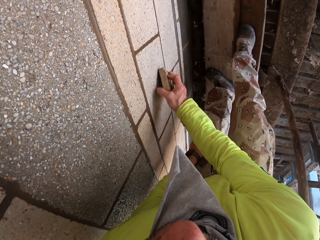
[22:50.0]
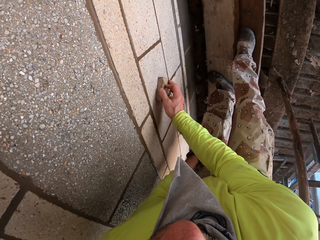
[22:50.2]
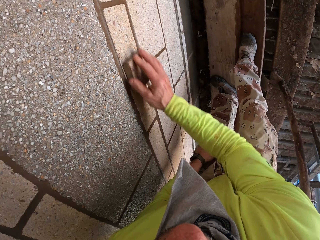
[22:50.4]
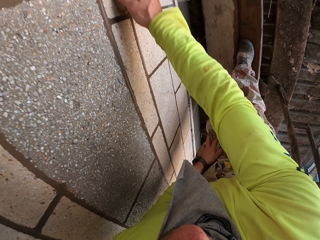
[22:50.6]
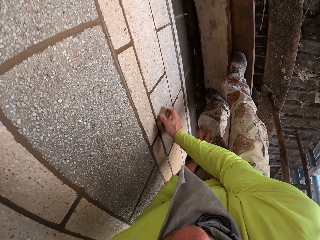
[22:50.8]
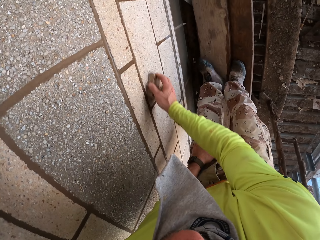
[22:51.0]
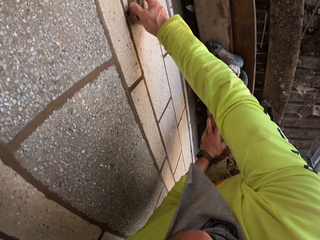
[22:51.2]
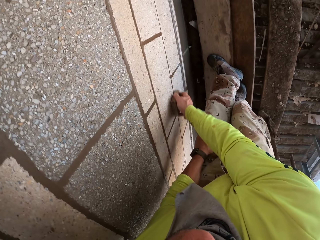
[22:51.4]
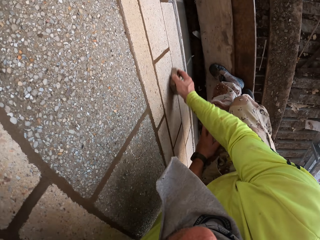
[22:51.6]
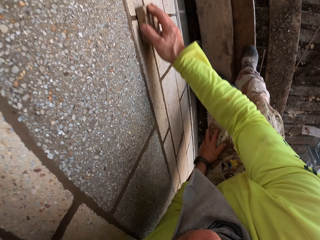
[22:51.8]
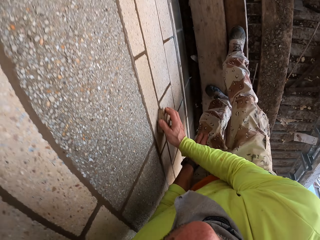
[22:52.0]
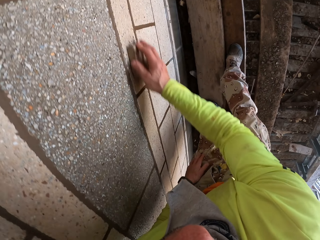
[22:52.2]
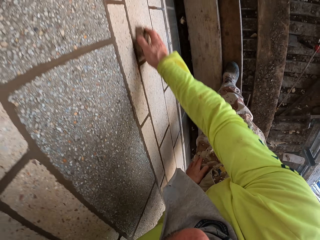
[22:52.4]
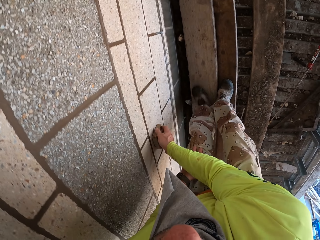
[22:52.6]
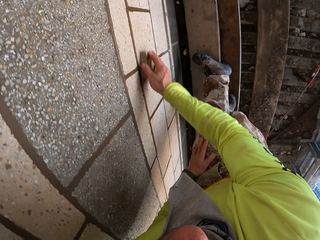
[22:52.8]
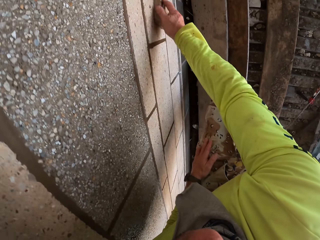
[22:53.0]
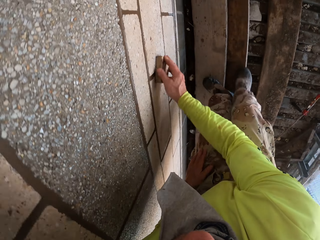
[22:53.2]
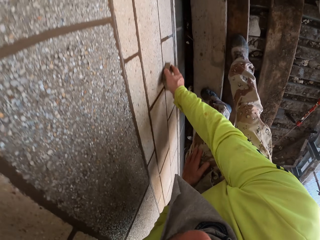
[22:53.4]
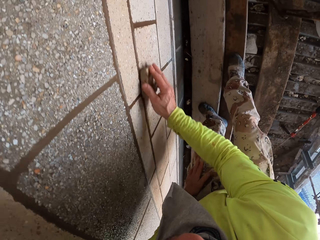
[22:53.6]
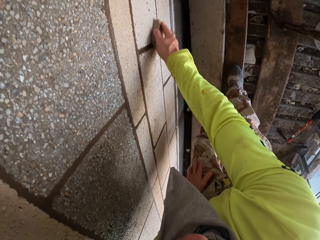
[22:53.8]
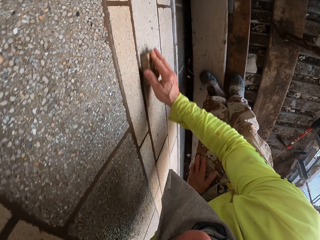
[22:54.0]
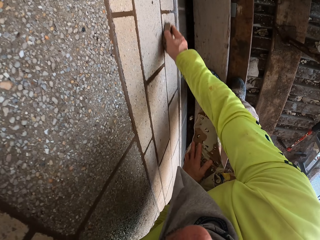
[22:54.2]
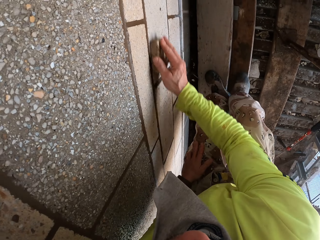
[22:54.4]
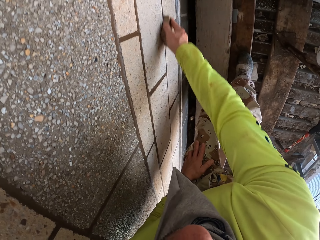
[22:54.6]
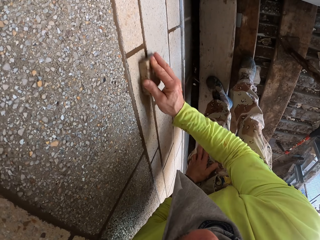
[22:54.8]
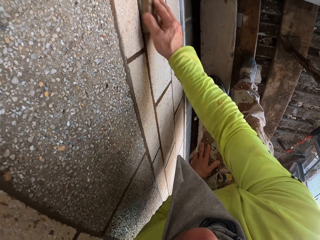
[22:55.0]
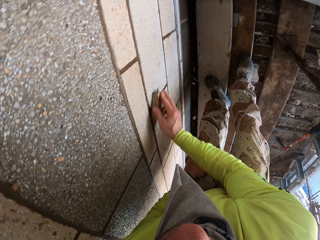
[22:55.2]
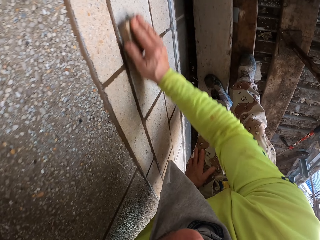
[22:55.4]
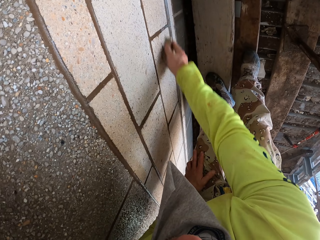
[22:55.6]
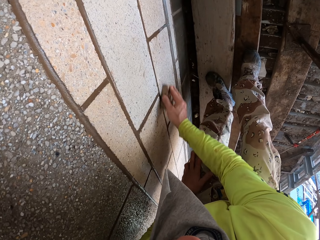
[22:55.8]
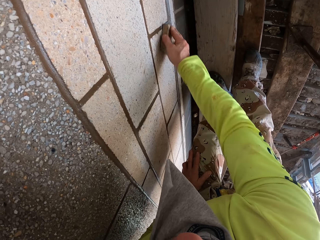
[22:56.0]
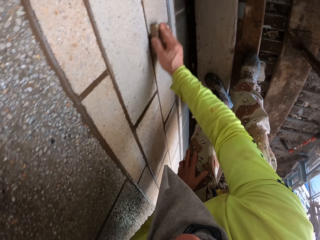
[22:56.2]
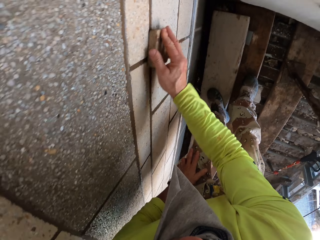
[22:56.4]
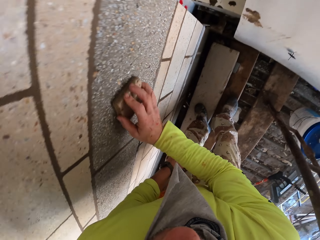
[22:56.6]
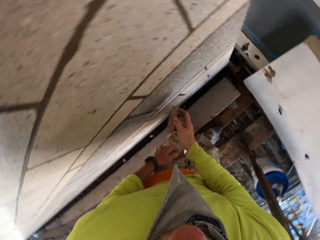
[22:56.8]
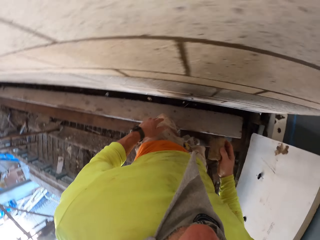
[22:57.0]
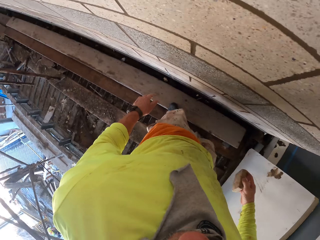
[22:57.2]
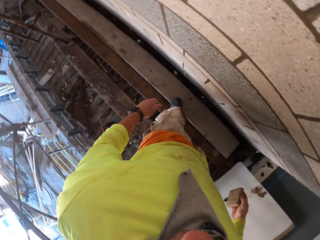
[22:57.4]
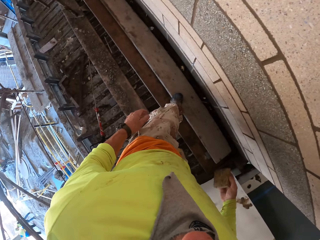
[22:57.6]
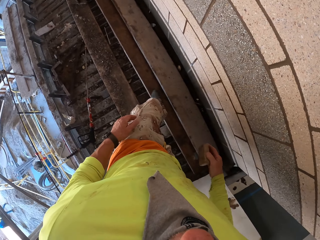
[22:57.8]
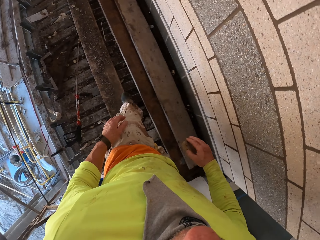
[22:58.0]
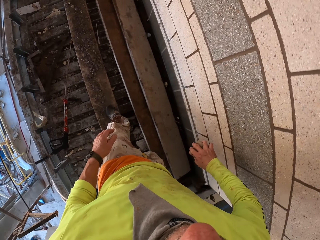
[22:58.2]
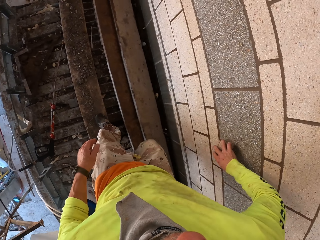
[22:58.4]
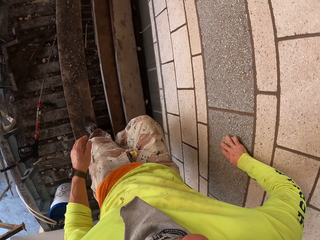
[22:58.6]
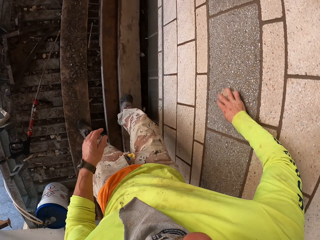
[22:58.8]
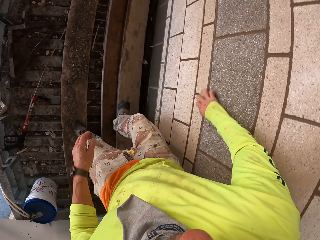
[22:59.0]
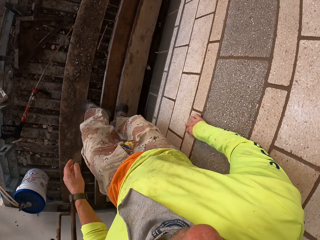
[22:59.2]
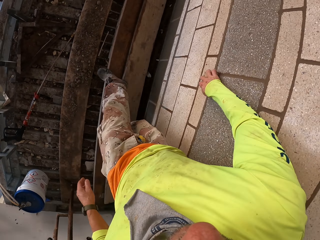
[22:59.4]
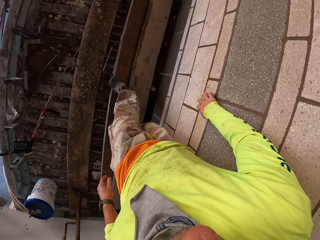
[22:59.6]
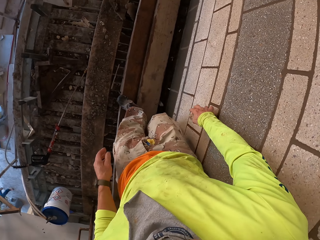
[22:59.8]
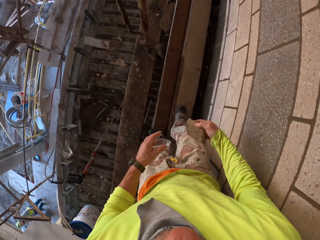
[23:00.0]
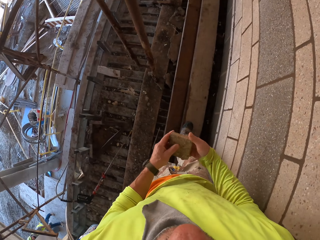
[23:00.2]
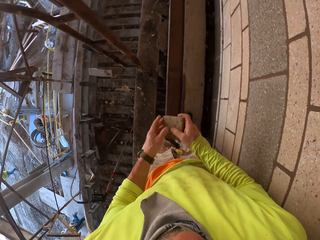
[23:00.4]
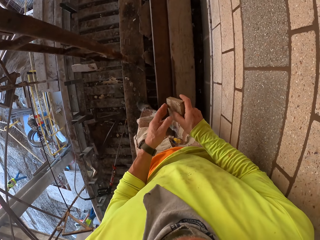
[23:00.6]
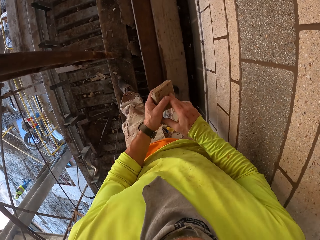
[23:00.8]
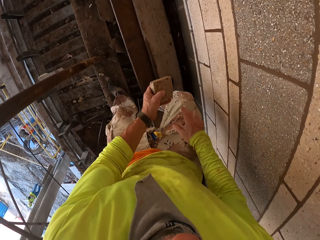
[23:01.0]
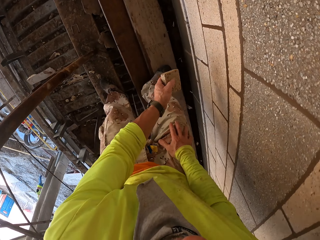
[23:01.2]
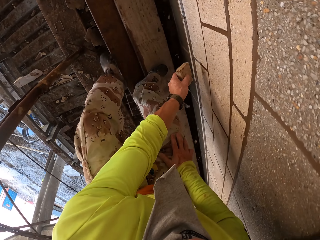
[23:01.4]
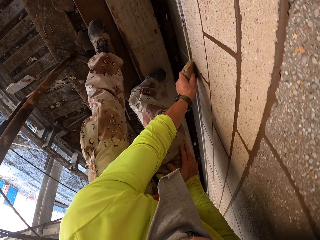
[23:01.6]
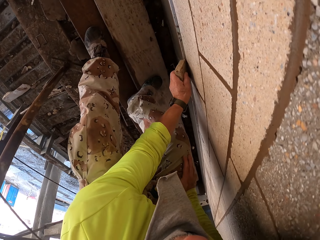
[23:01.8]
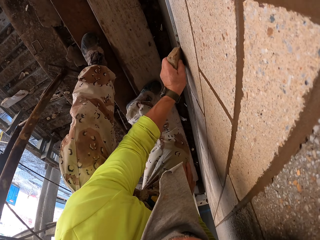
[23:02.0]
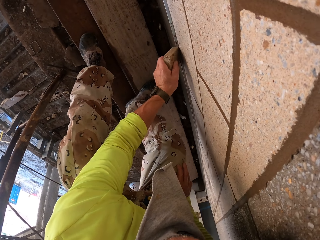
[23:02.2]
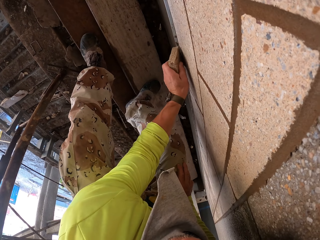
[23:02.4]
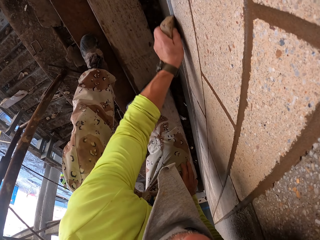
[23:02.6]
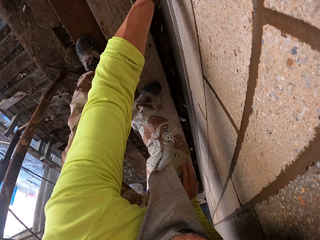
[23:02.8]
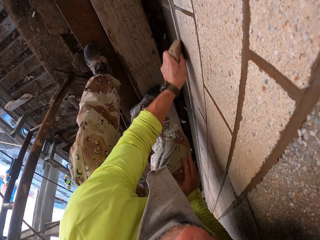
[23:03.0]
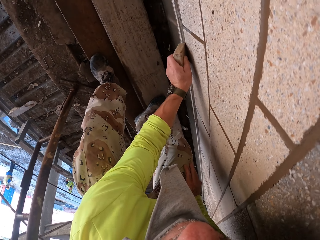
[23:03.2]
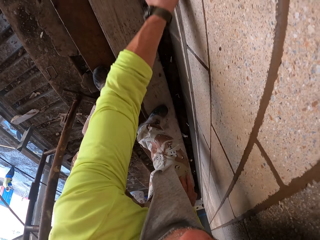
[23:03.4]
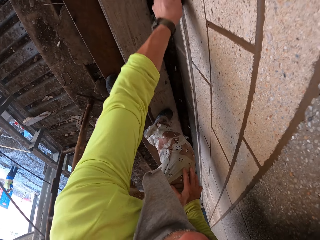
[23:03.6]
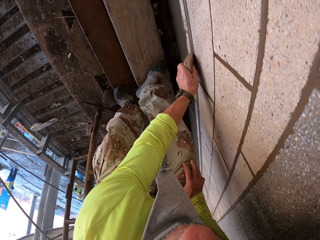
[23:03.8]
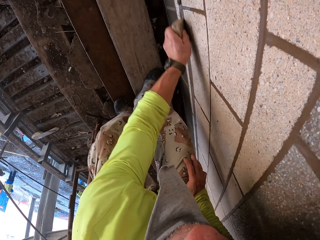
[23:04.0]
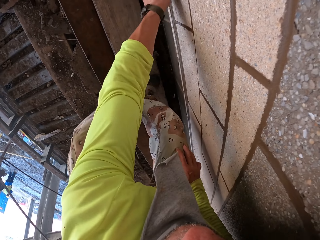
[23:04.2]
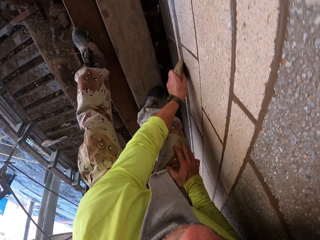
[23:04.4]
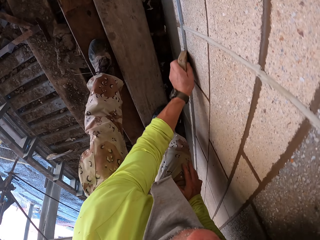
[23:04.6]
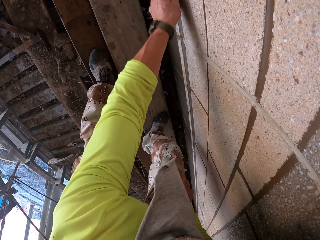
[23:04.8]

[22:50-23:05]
The camera wearer turns to the side. They walk. They scrub a wall with a scrubber. They walk around. They scrub the wall with the scrubber again.

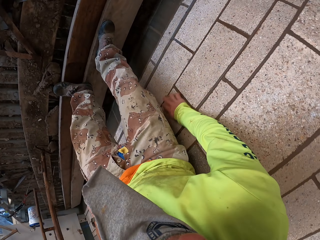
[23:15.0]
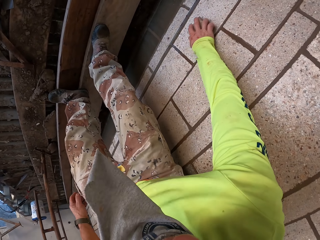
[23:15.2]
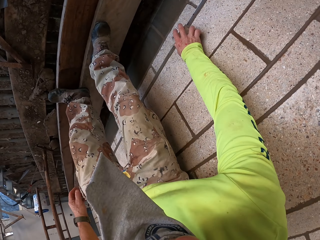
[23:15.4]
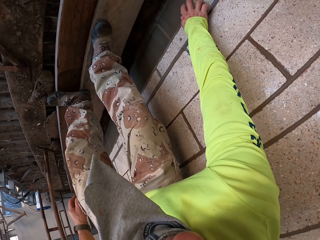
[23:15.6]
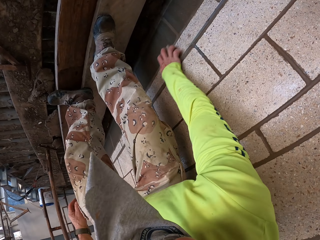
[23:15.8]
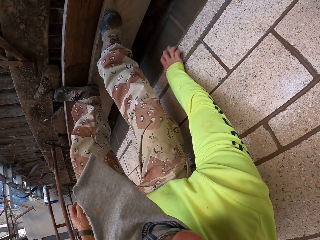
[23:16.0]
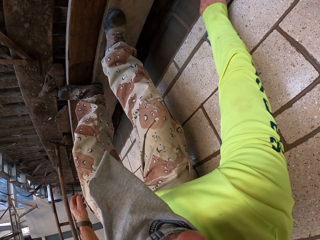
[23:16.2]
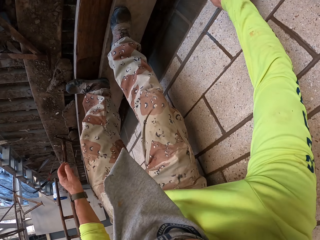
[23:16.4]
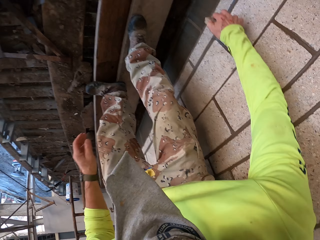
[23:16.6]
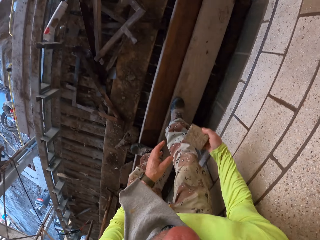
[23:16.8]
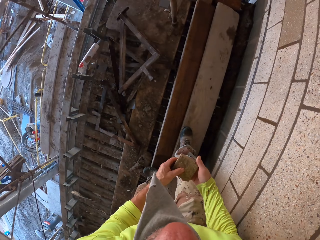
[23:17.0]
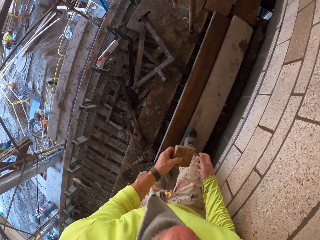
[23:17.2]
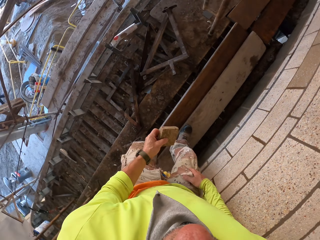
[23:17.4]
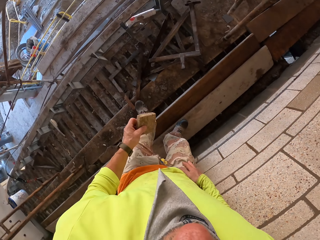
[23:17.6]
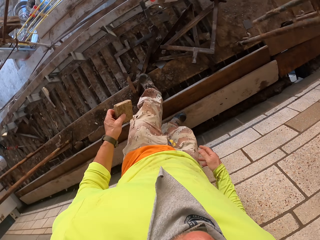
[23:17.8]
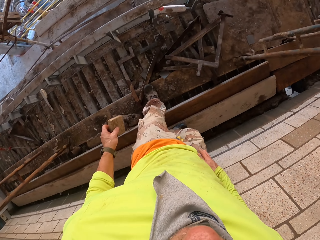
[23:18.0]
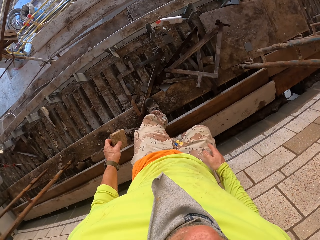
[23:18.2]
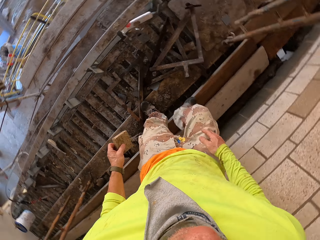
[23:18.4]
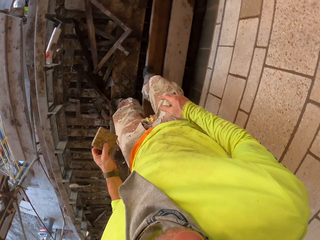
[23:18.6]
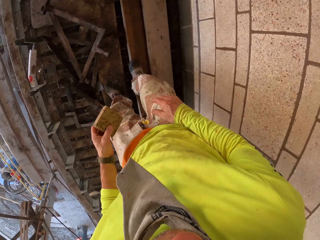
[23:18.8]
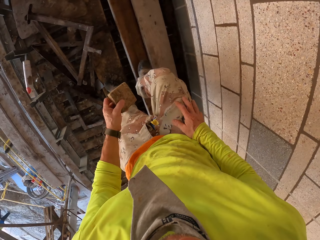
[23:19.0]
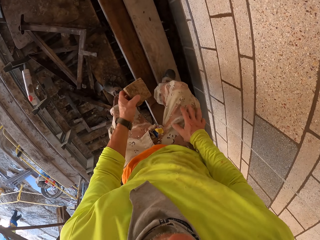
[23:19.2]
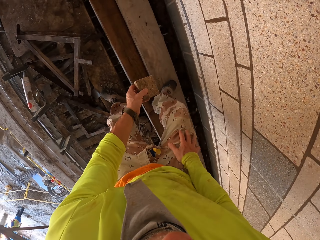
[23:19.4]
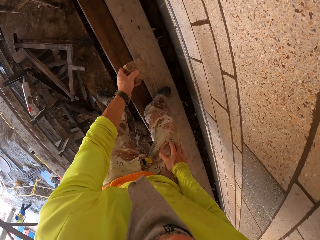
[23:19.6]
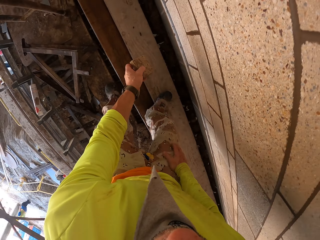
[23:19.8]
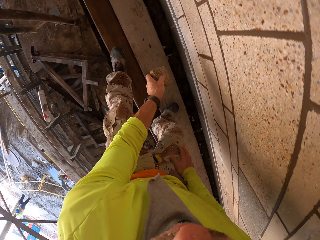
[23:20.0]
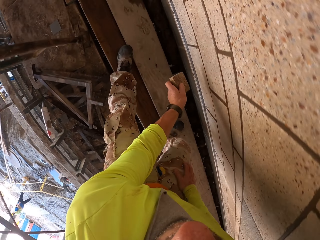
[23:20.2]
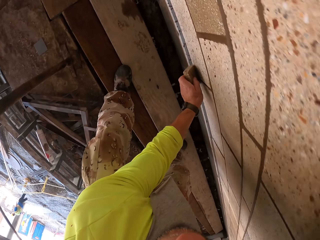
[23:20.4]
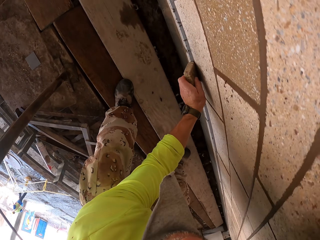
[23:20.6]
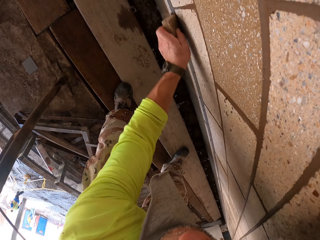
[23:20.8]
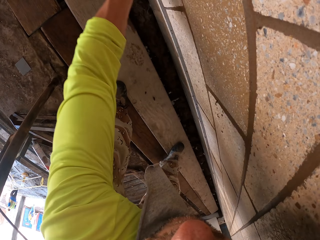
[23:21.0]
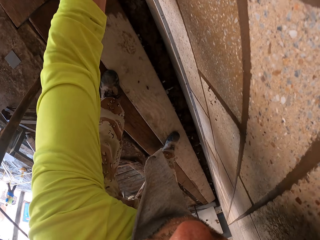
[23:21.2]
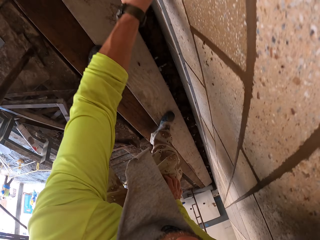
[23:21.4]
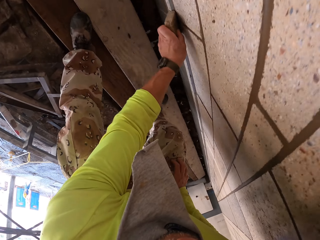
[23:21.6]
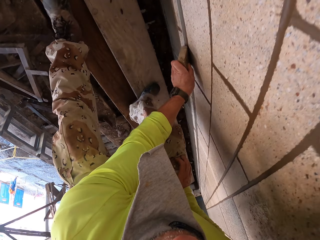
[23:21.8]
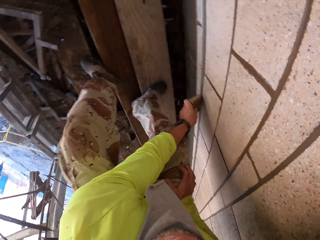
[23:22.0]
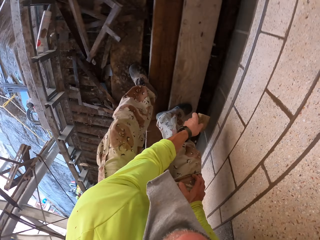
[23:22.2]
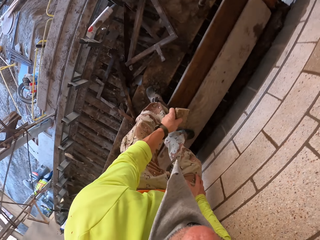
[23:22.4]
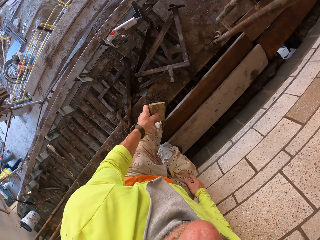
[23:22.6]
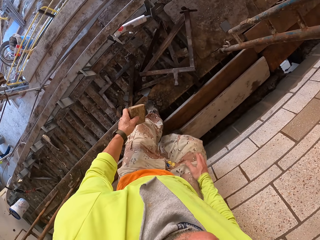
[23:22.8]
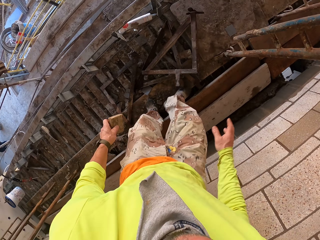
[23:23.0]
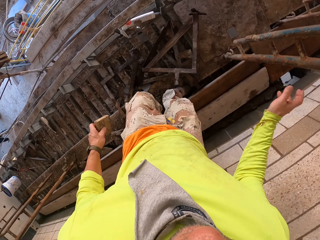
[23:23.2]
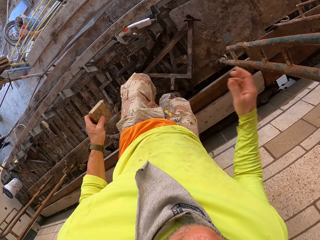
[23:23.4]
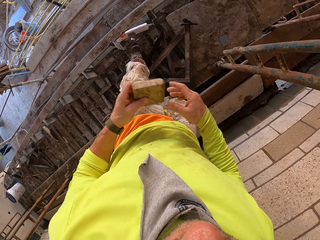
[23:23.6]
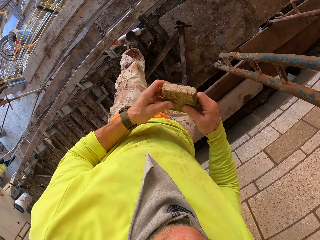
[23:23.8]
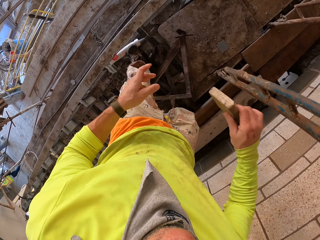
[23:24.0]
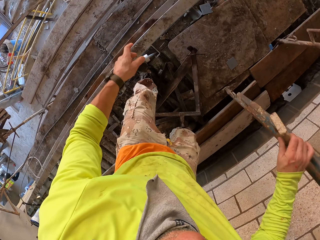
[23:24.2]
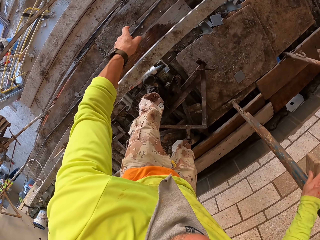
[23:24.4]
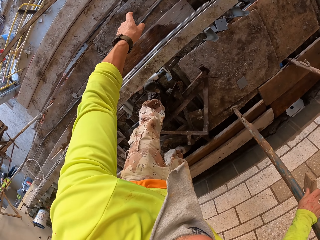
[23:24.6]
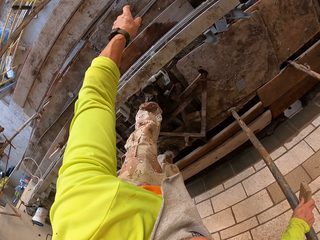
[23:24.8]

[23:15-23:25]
The camera wearer walks. They turn to the side and bend down. They scrub a wall with a scrubber. They bend down. They walk. They hold the scrubber.
